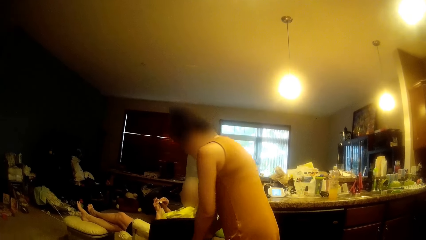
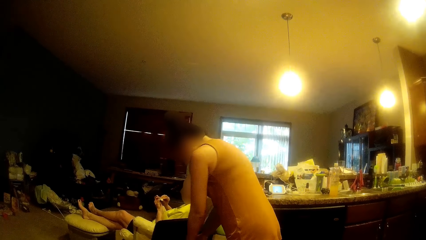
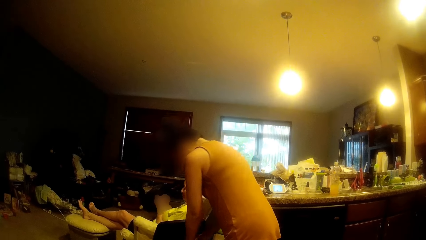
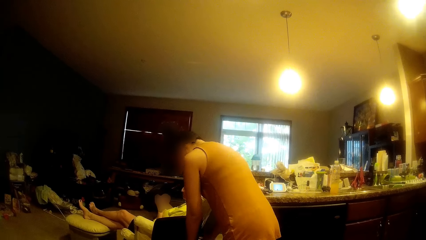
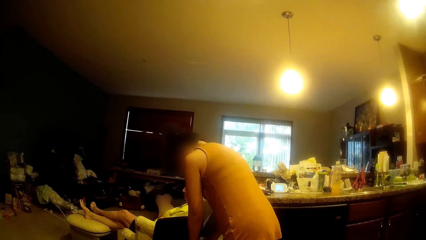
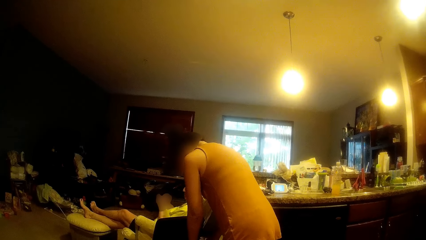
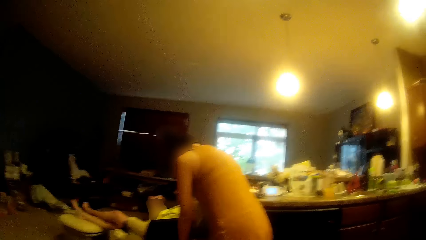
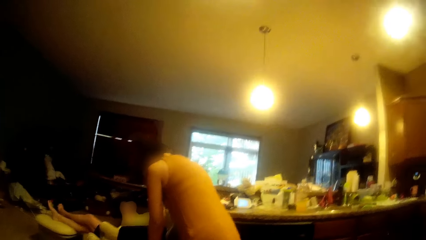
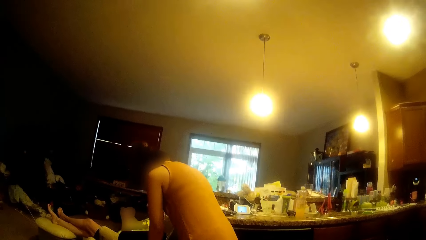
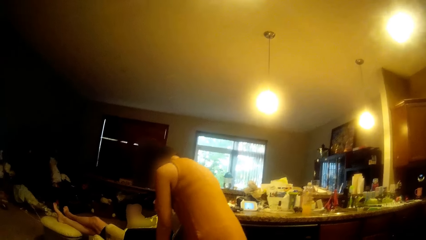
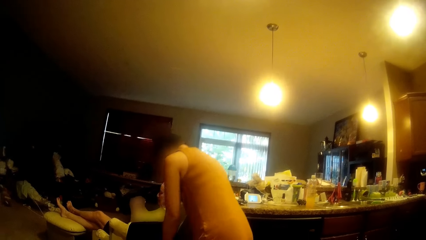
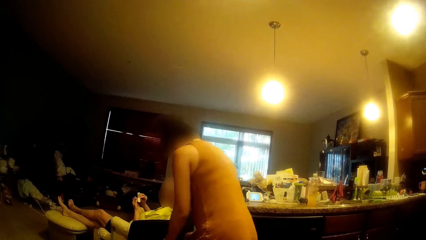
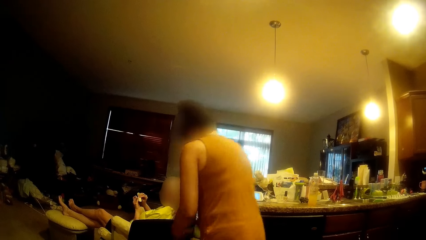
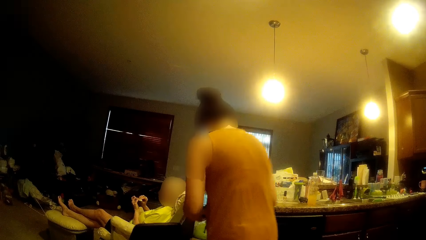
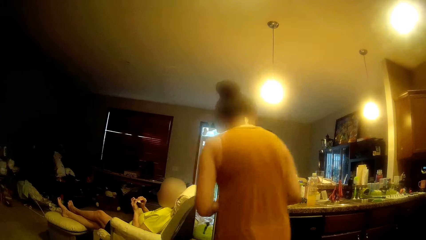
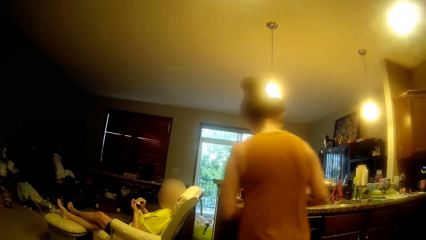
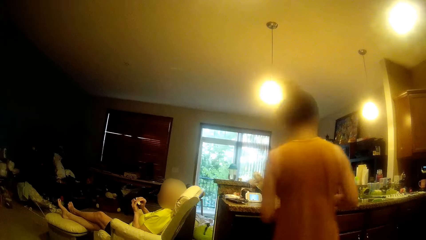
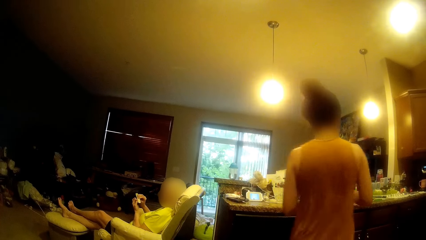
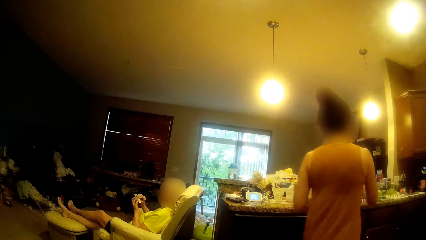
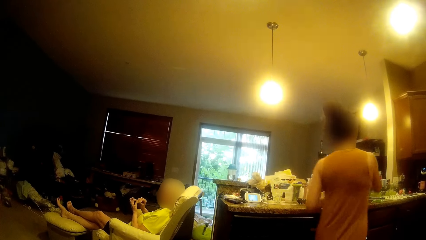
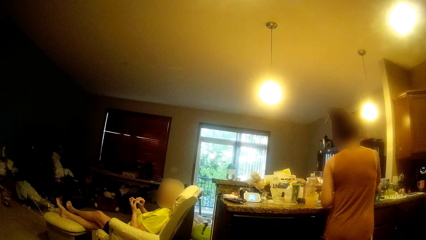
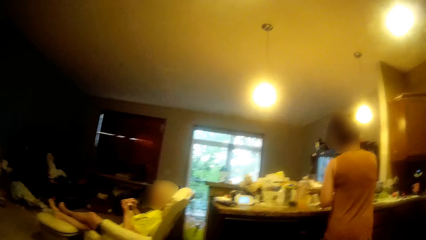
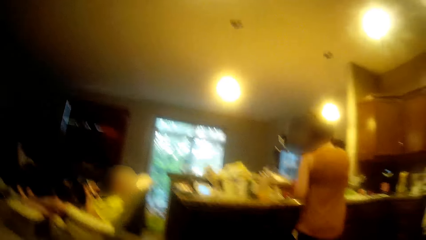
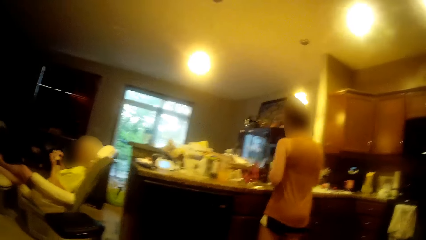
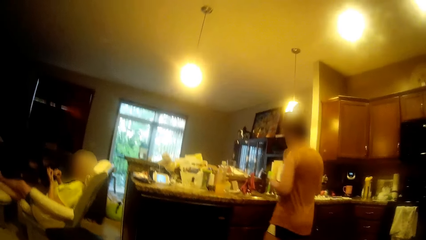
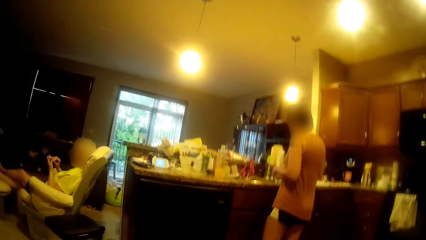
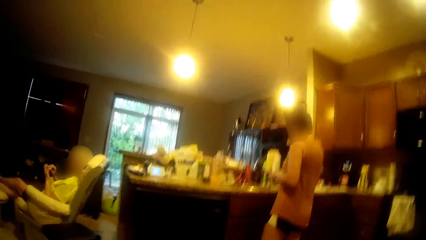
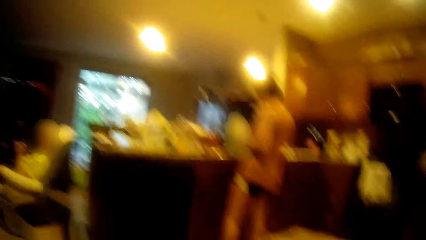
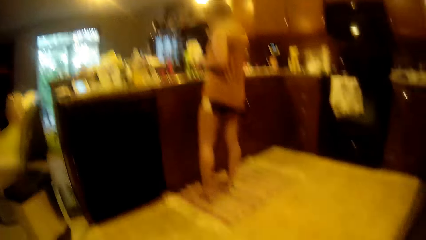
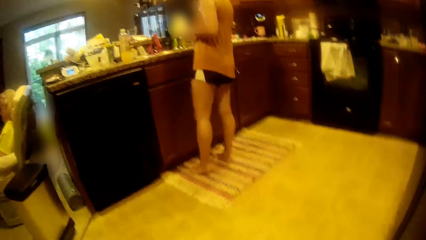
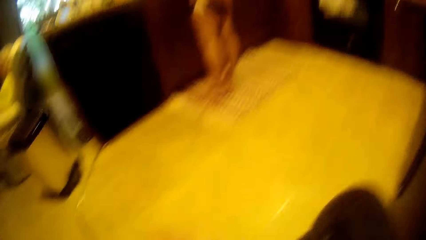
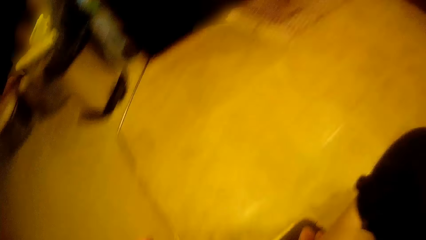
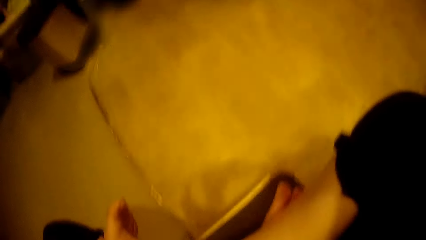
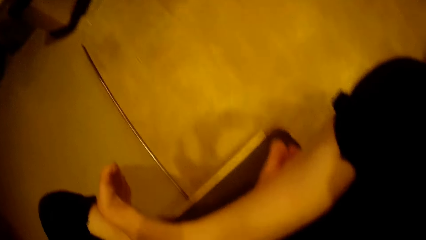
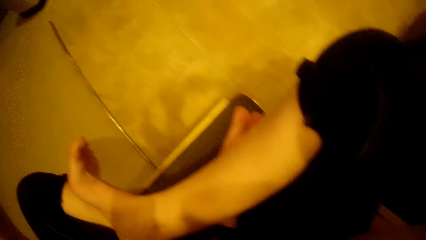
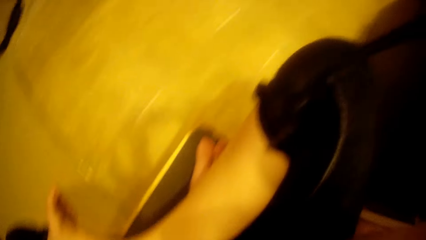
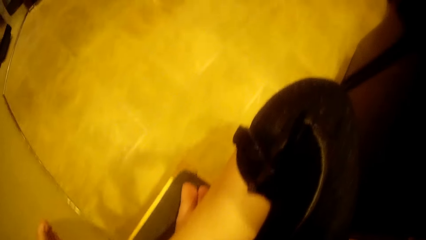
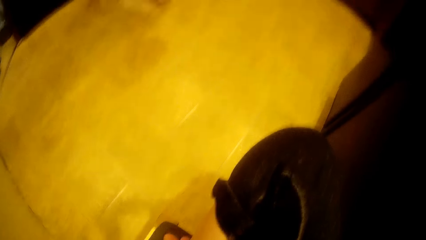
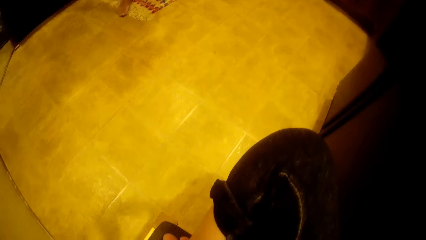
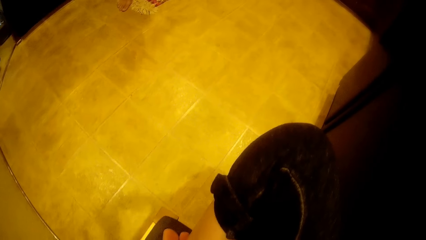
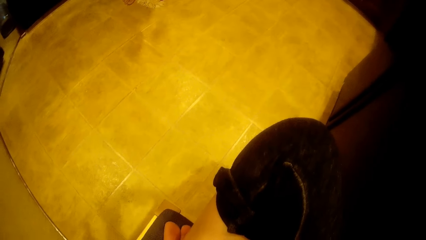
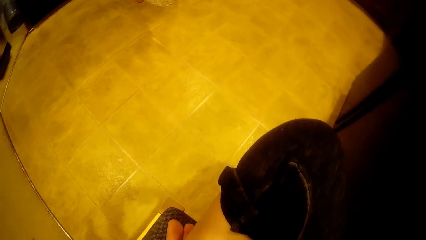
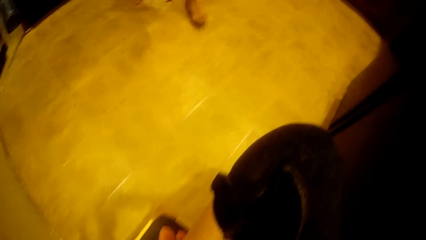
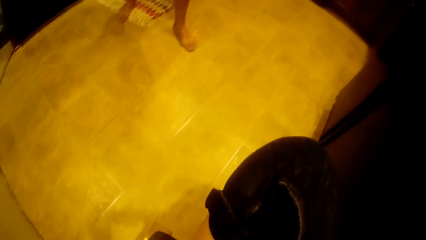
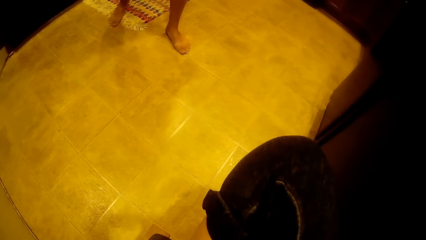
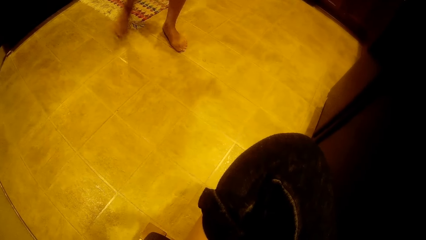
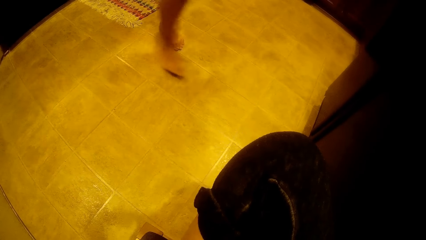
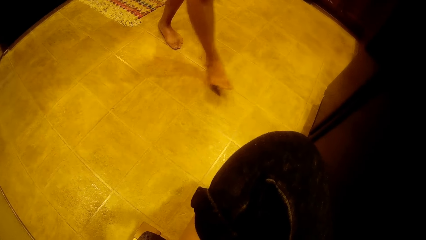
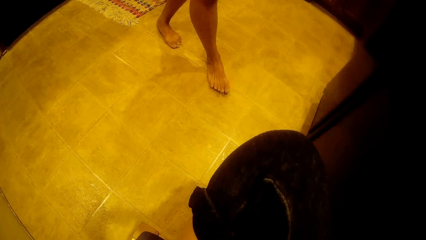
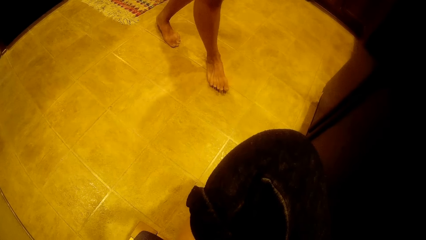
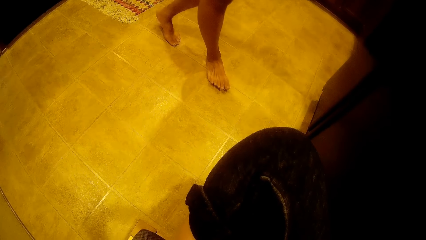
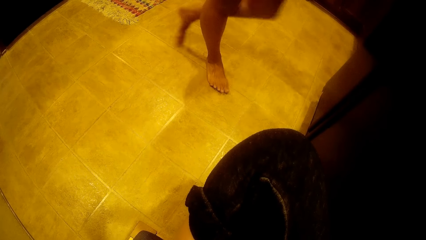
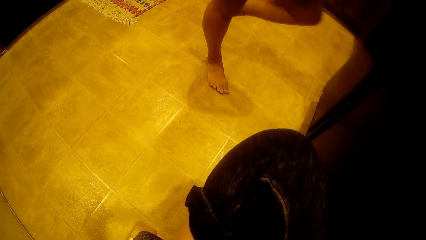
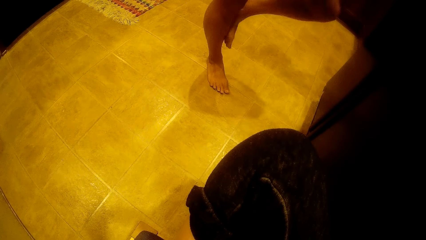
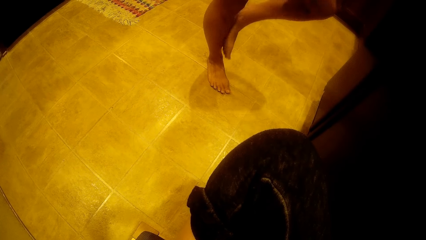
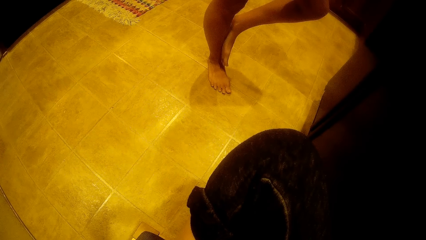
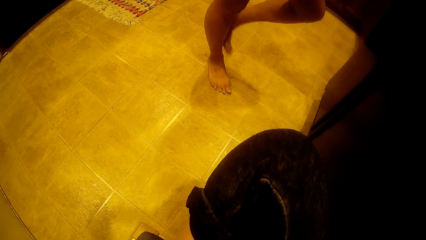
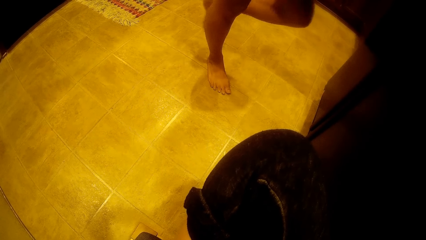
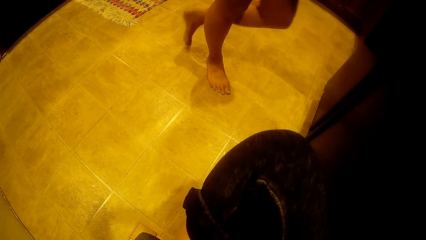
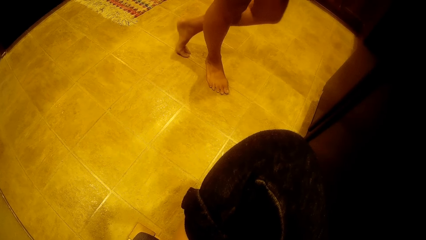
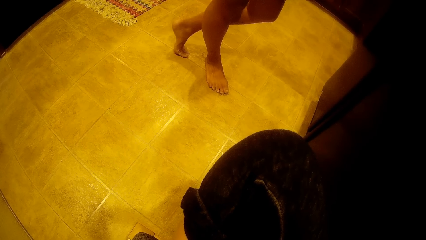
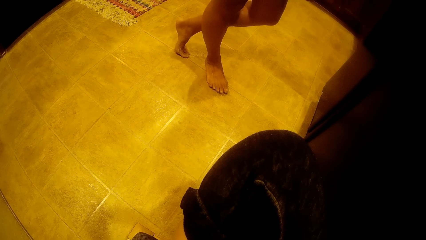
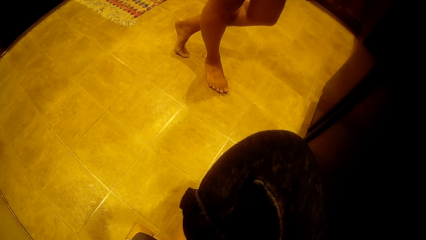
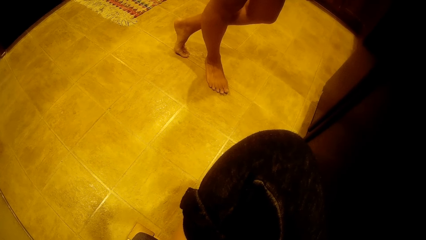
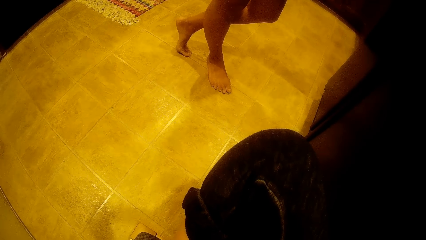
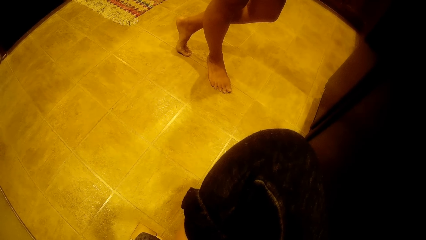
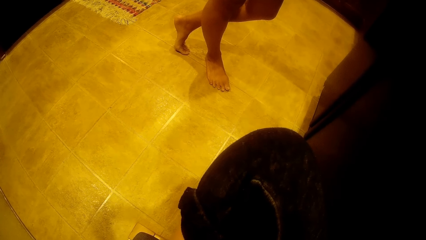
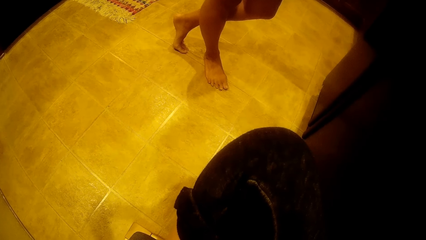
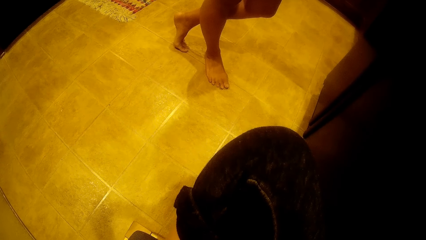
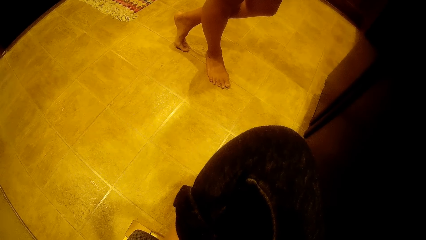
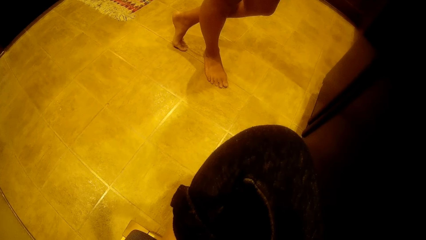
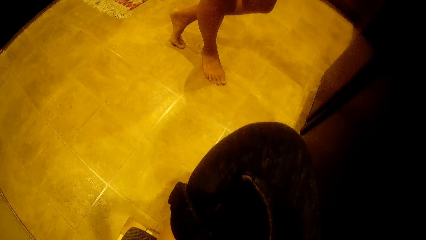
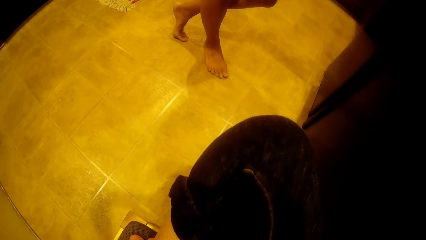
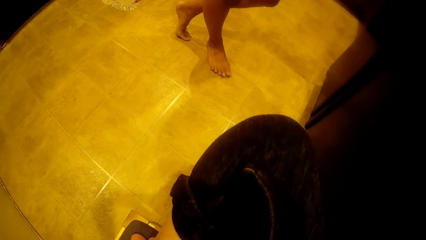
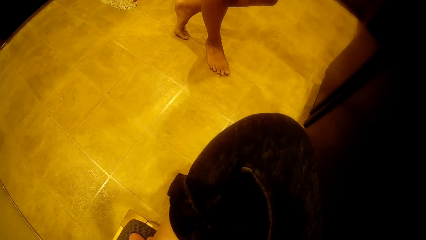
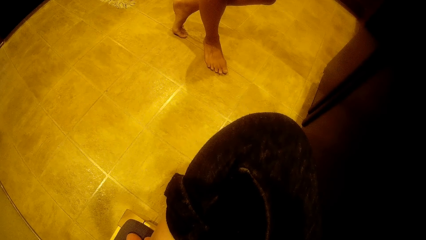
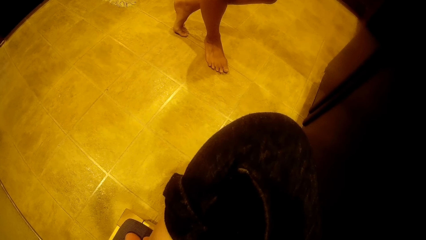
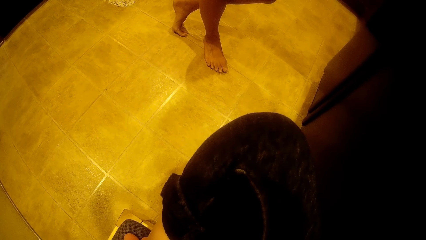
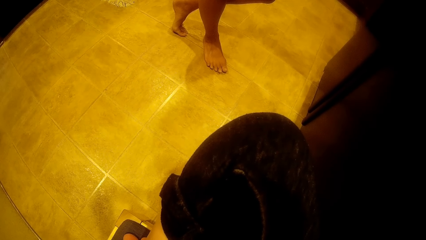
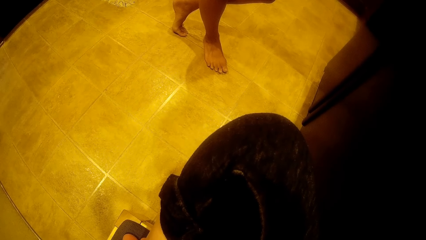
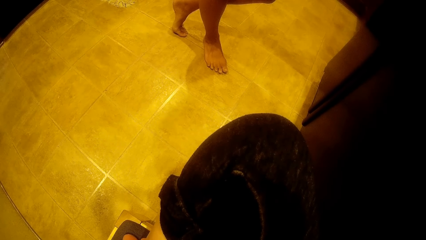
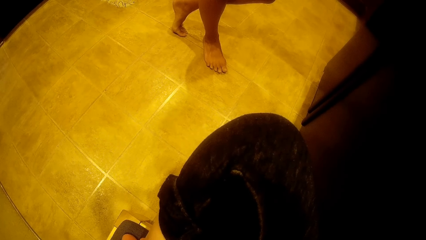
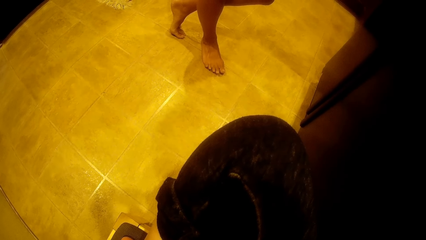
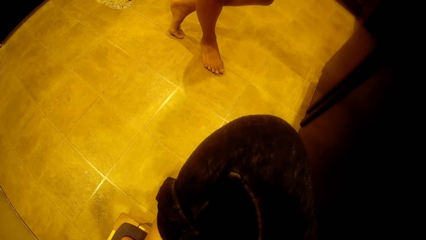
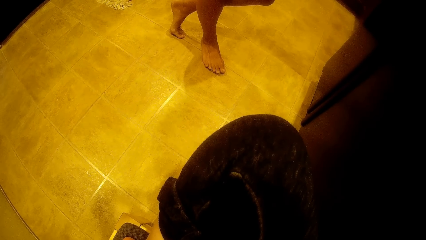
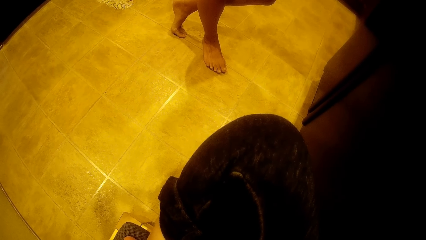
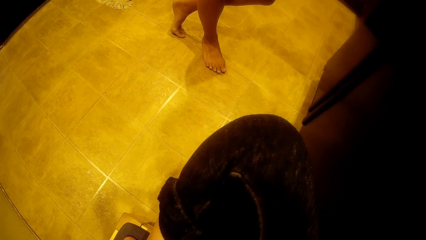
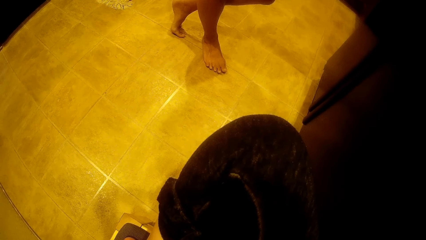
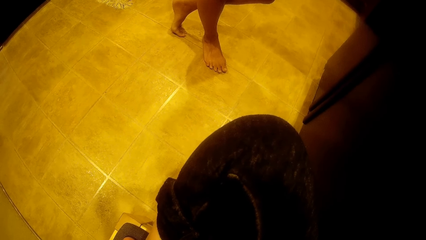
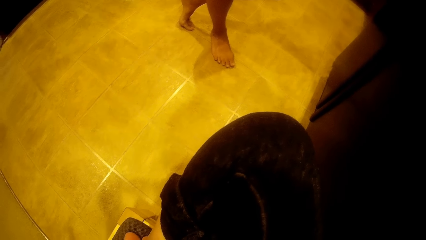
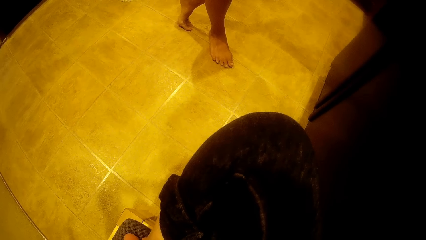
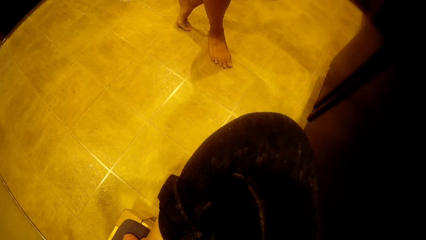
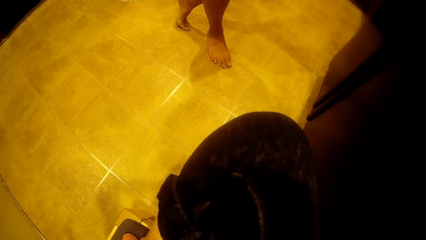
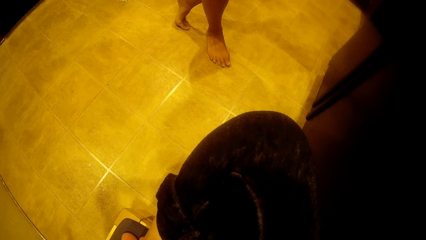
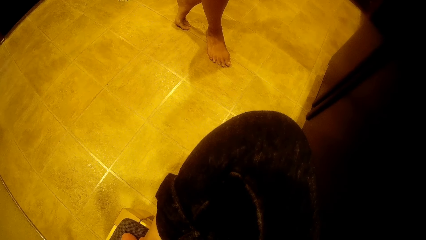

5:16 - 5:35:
The woman walks towards a kitchen countertop. The woman reaches for the kitchen countertop with her right hand. The camera wearer talks to the woman. They look around. The woman walks towards the camera wearer. The camera wearer talks to the woman. They look around.
